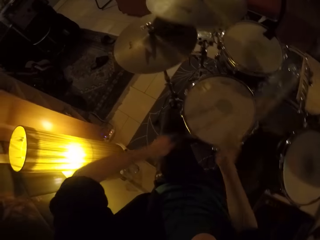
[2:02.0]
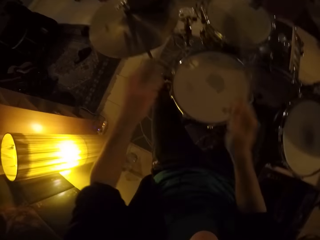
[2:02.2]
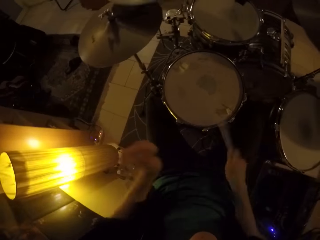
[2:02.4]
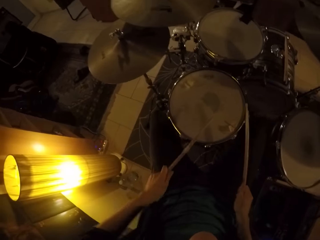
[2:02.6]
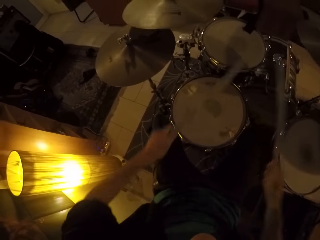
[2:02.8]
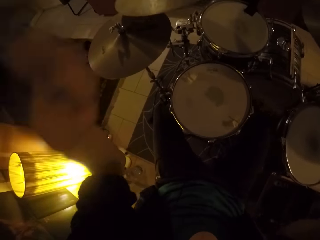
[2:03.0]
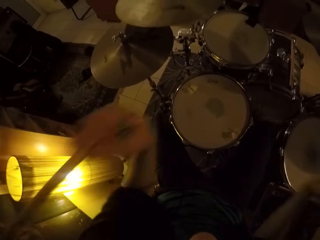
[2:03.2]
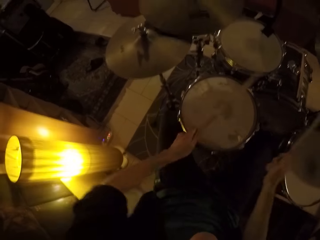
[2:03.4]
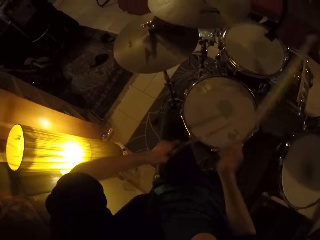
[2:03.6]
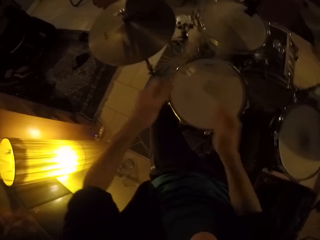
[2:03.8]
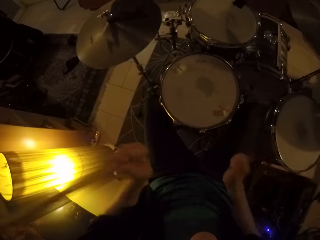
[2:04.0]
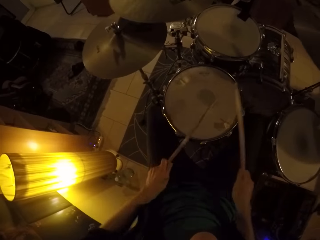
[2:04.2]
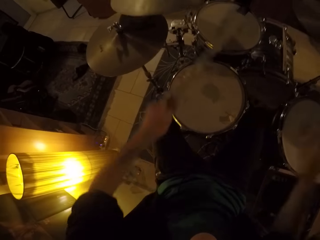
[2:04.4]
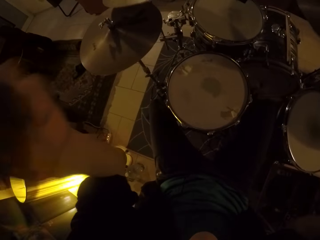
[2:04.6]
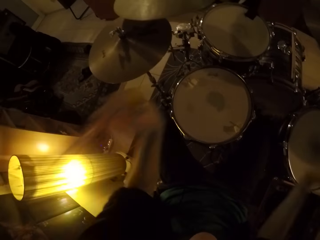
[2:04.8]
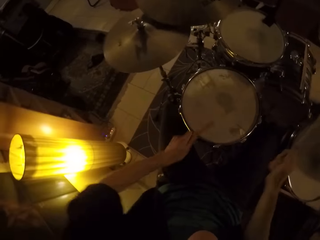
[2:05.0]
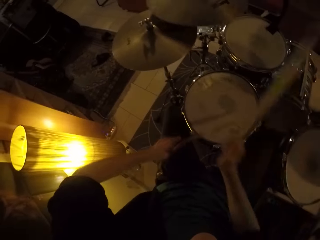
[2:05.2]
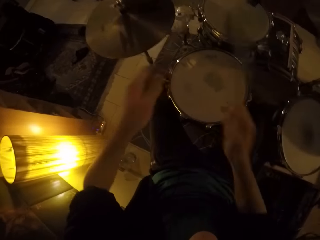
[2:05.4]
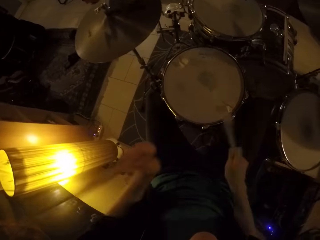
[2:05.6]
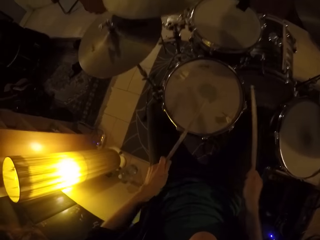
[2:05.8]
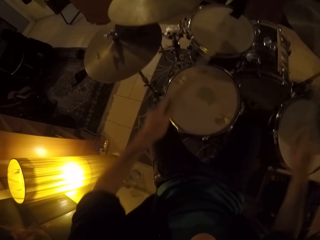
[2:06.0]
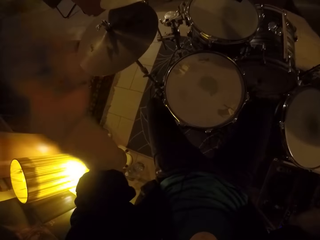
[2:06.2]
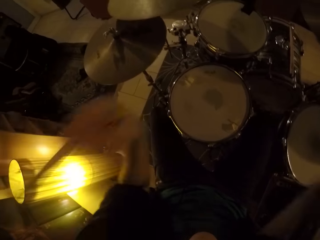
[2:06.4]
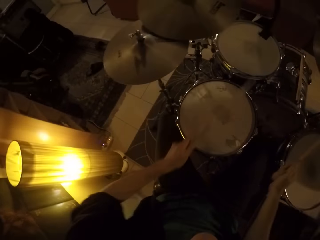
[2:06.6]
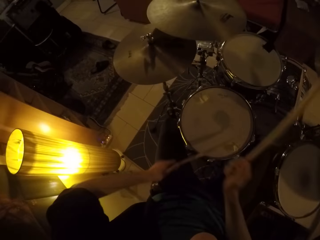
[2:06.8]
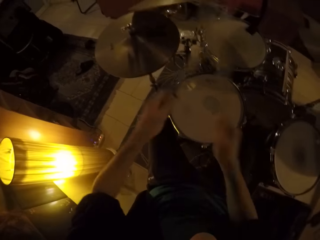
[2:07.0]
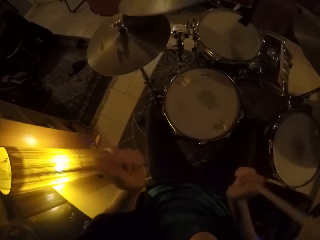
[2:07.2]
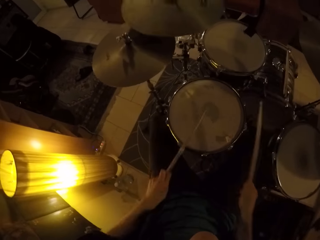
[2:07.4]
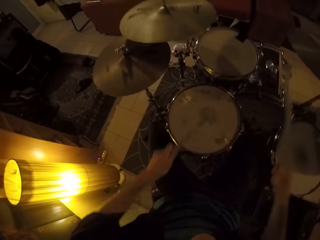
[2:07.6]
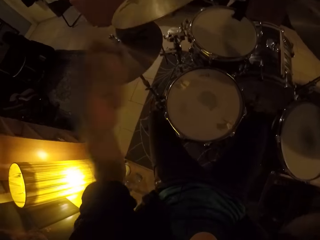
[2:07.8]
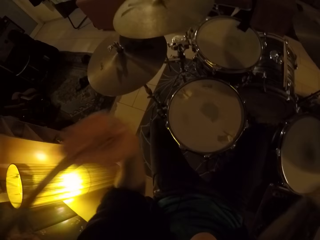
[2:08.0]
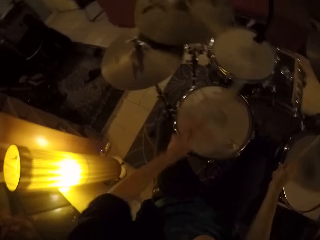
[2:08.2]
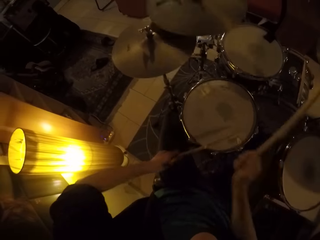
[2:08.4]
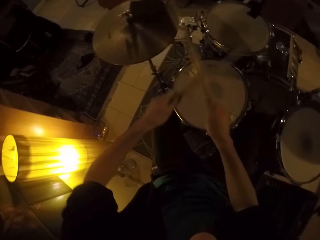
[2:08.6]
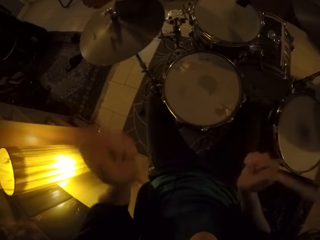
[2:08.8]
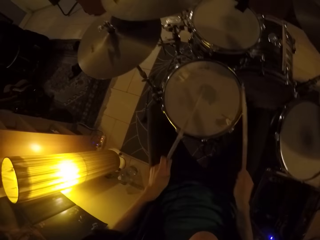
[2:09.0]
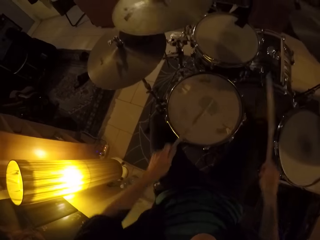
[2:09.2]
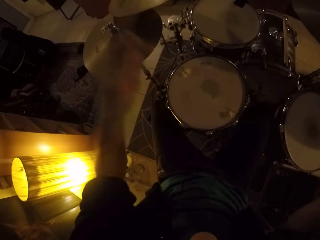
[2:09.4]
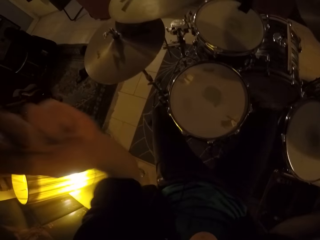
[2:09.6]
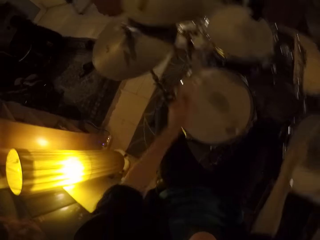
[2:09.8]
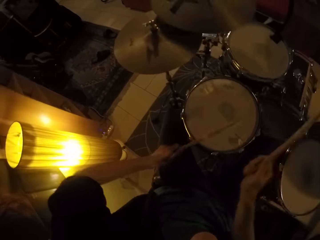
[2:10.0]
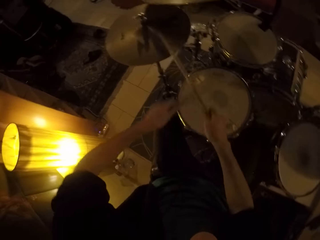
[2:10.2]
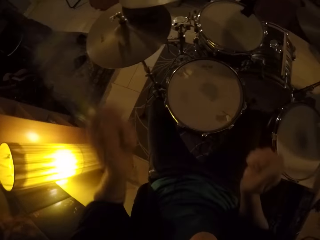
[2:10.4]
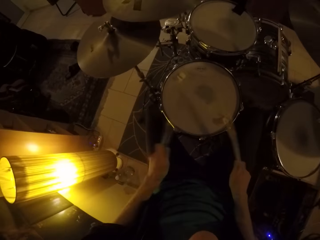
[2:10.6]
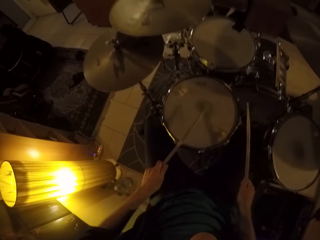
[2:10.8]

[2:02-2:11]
The camera wearer hits the drum cymbals with drum sticks. They raise their hands. They hit the drum cymbals with the drum sticks. They raise their hands. They hit the drum cymbals with the drum sticks. They hit the drum cymbal with the right hand drum stick. They raise their hands. They hit the snare drum with the left hand drum stick. They raise their hands. They hit the snare drum with the left hand drum stick. They raise their hands. They hit the snare drum with the drum sticks. They raise their hands. They hit the drum cymbals with the drum sticks. They hit the snare drum with the left hand drum stick. They raise their hands. They hit the drum cymbals with the drum sticks.

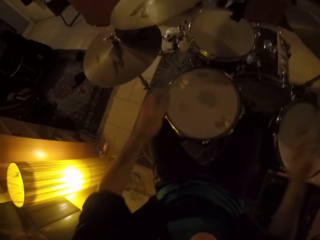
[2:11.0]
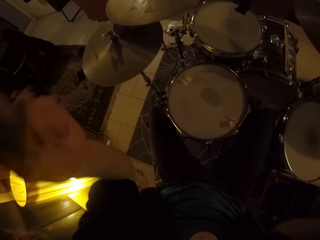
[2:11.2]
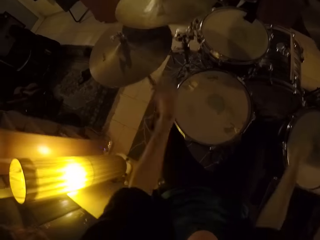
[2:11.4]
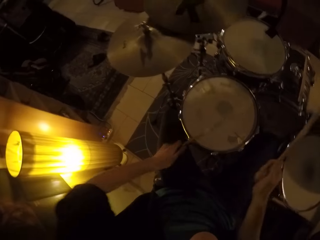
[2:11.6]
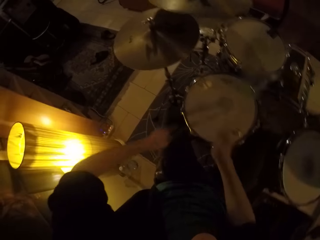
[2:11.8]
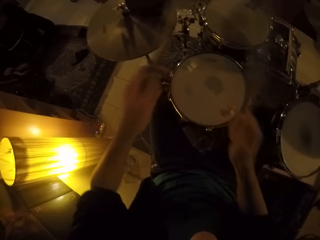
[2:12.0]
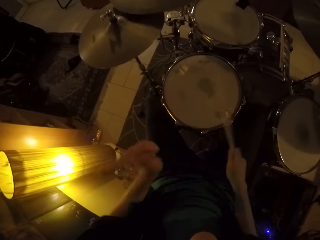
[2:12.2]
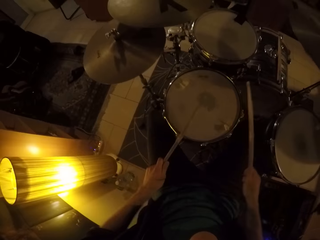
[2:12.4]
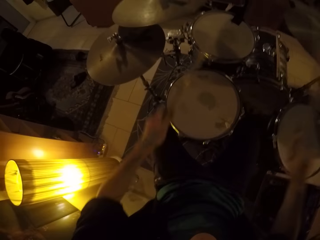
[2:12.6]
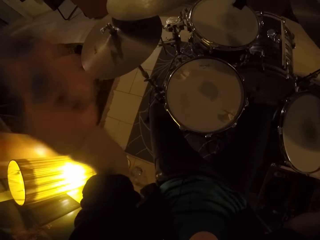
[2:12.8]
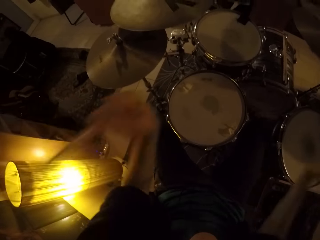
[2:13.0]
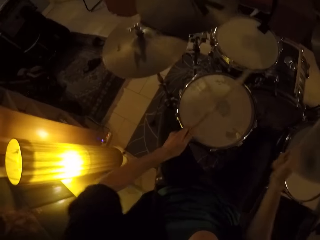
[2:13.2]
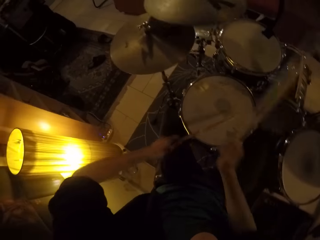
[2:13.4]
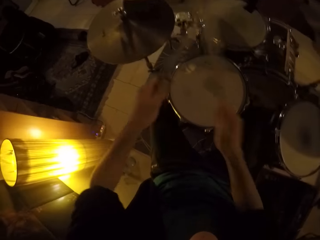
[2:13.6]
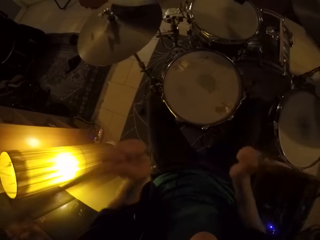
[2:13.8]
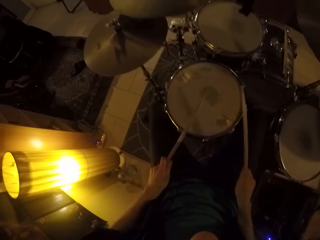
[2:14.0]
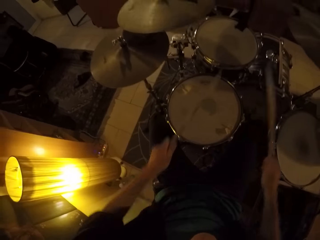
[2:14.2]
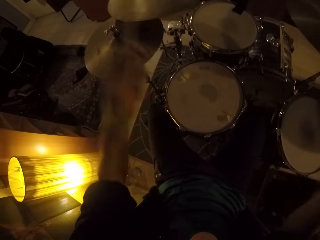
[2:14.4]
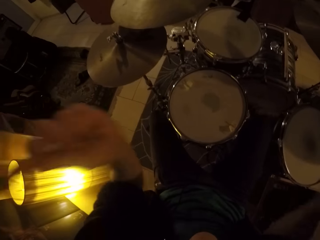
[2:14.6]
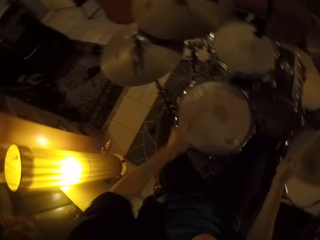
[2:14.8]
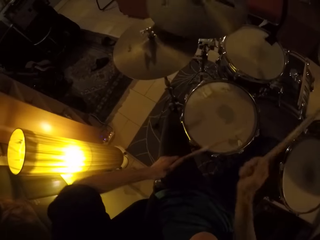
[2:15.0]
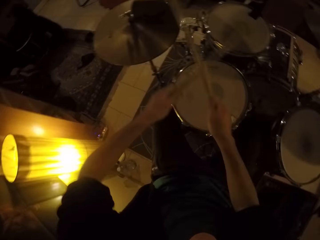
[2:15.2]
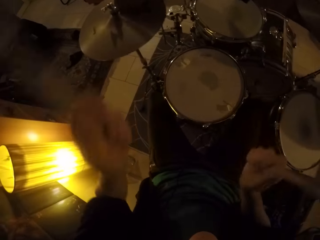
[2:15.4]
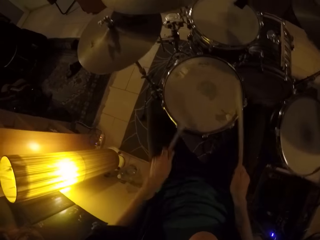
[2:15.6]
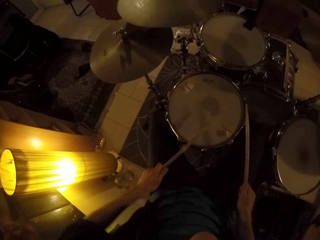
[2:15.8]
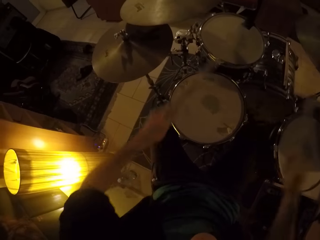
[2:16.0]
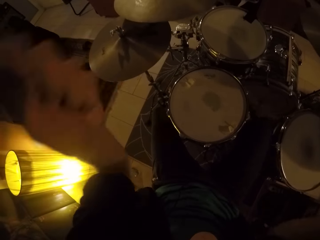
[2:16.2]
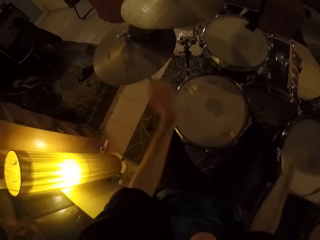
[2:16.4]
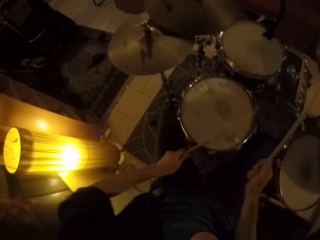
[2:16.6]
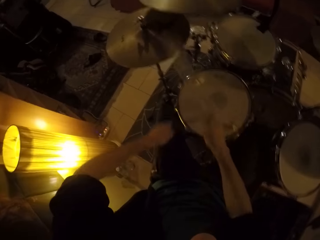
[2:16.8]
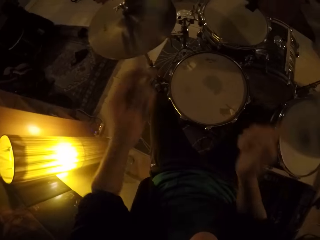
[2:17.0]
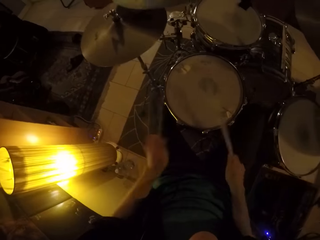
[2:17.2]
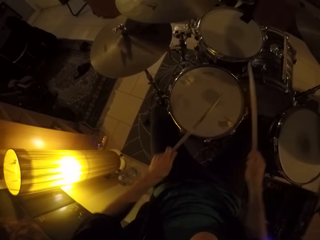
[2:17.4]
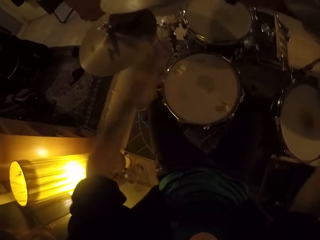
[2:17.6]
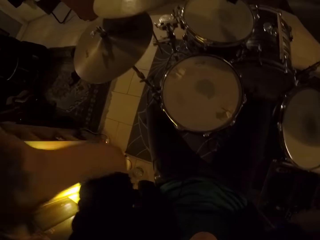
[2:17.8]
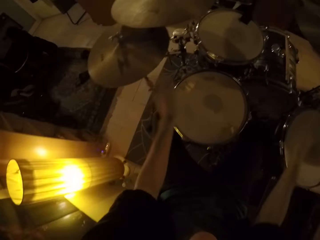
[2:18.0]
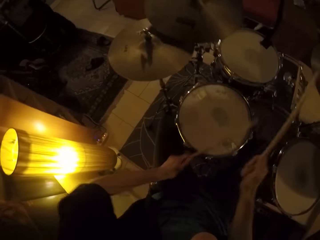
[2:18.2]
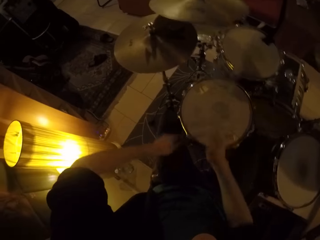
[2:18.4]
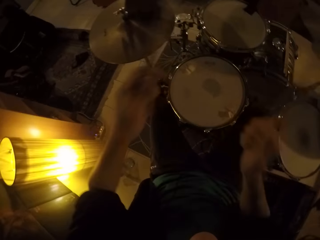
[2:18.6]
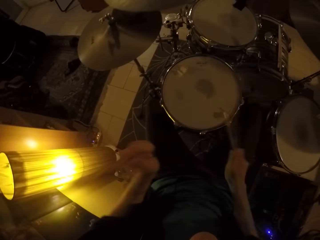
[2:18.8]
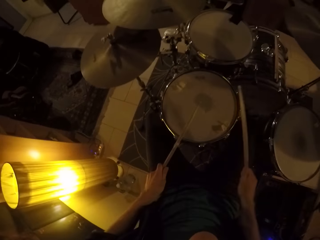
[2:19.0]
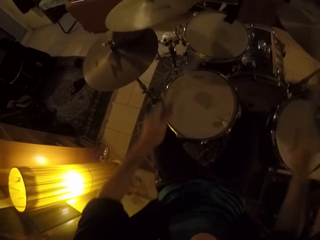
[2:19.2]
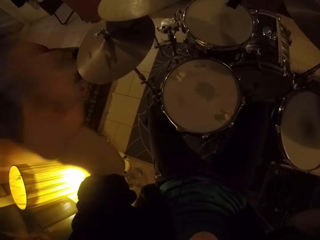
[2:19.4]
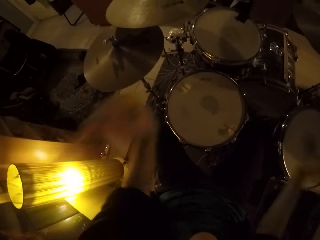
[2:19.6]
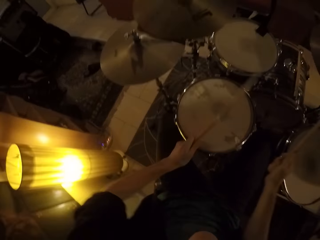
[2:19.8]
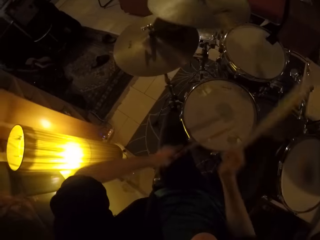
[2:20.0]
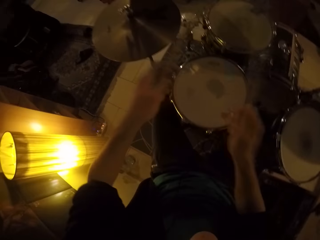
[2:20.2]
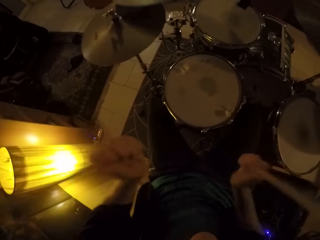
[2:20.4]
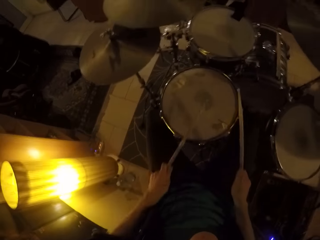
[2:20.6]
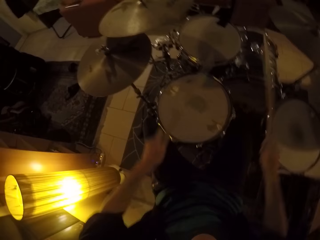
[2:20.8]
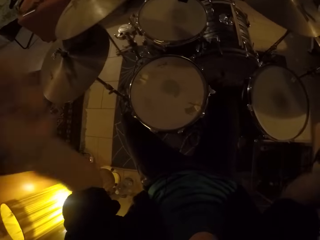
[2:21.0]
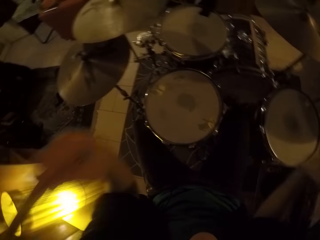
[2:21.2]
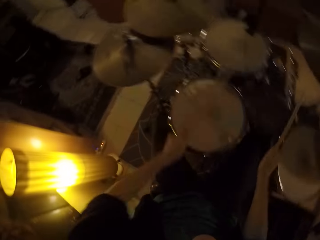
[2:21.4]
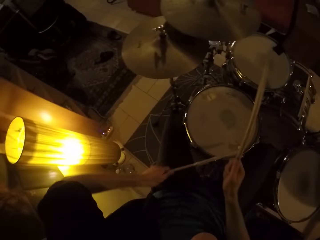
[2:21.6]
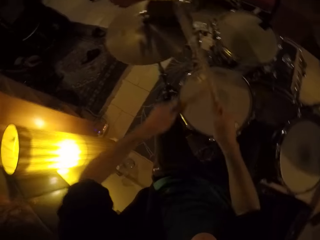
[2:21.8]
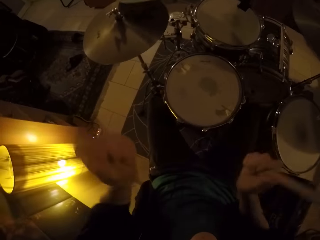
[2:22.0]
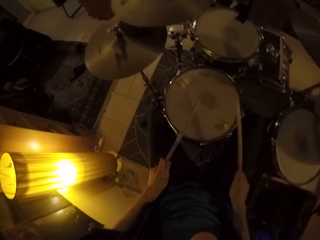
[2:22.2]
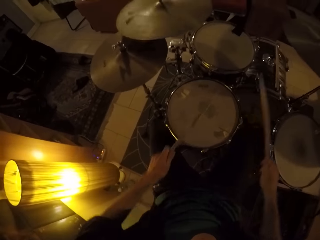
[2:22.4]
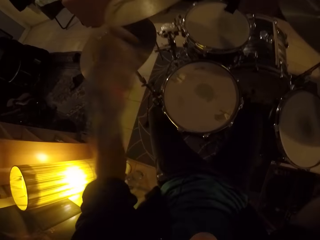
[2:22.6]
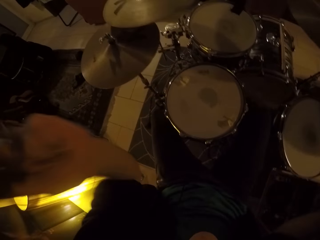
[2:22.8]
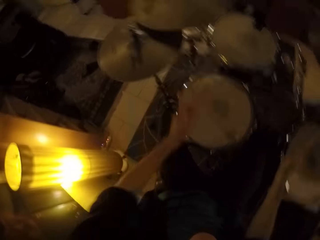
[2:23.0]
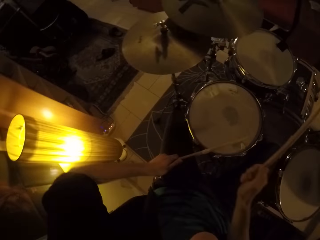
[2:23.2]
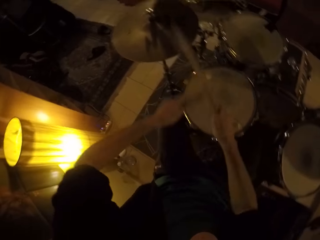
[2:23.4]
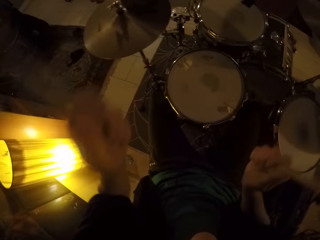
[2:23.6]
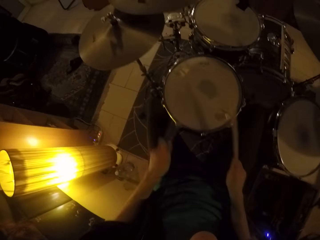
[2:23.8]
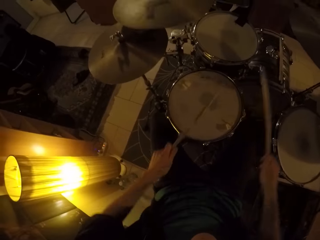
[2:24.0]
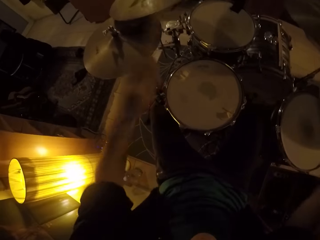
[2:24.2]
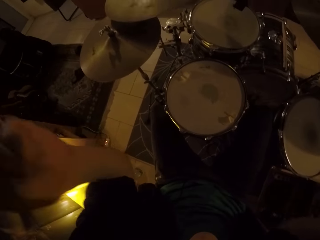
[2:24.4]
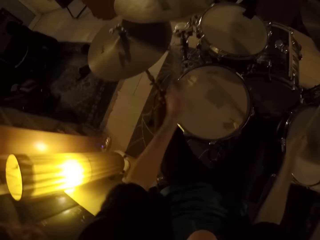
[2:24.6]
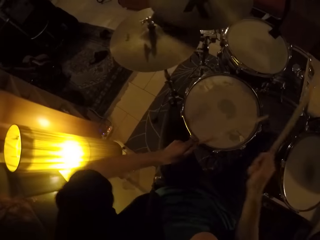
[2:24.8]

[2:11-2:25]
The camera wearer hits drum cymbals with drum sticks. They raise their hands. They hit the drum cymbals with the drum sticks. They raise their hands. They hit a snare drum with the drum sticks. They raise their hands. They hit the drum cymbals with the drum sticks. They hit them again. They raise their hands. They hit the snare drum with the drum sticks. They raise their hands. They hit the drum cymbals with the drum sticks. They raise their hands. They hit the snare drum with the drum sticks. They raise their hands. They hit the drum cymbals with the drum sticks. They hit a tom drum with the left hand drum stick. They hit the snare drum with the right hand drum stick. They raise their hands. They hit the drum cymbals with the drum sticks. They raise their hands with the drumsticks. They hit the snare drum with the drum sticks. They raise their hands with the drumsticks. They hit a drum cymbal with the right hand drum stick. They raise their hands with the drumsticks. They hit the snare drum with the drum sticks. They raise their hands with the drumsticks. They hit the drum cymbals with the drum sticks. They raise their hands with the drumsticks. They hit the snare drum with the drum sticks. They raise their hands with the drumsticks. They hit the drum cymbals with the drum sticks. They hit the snare drum with the drum sticks.
